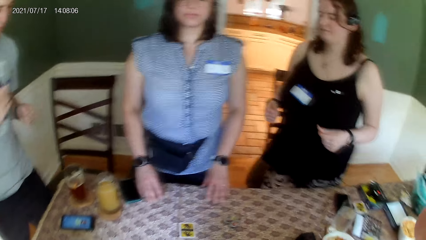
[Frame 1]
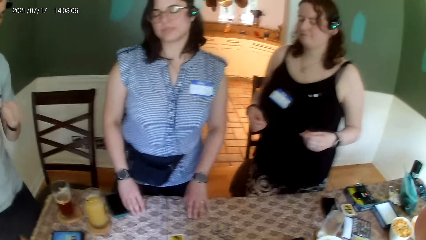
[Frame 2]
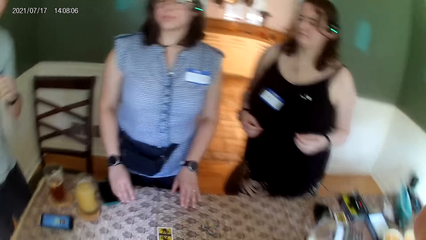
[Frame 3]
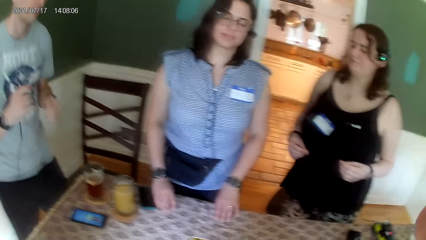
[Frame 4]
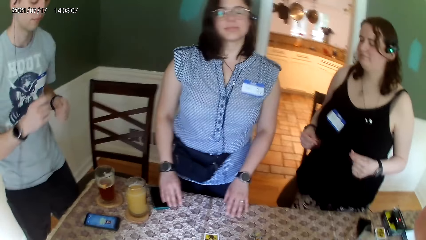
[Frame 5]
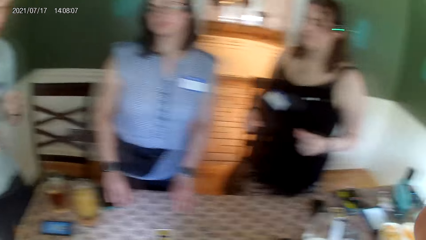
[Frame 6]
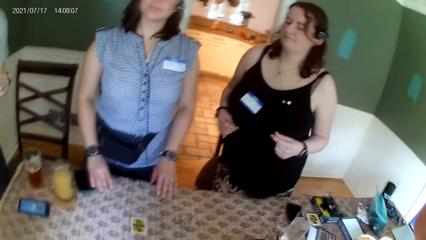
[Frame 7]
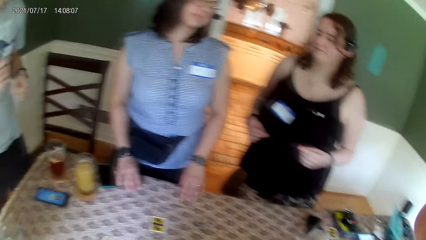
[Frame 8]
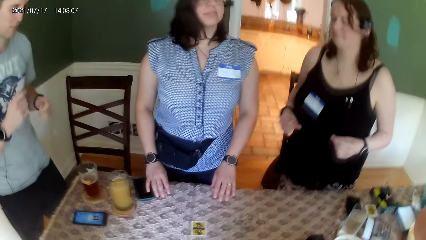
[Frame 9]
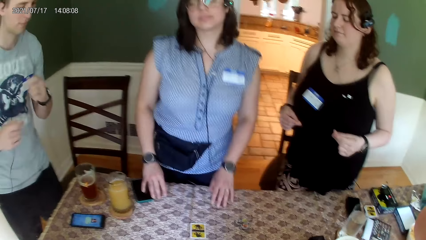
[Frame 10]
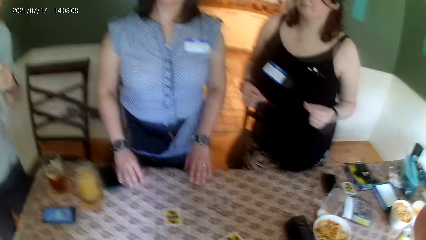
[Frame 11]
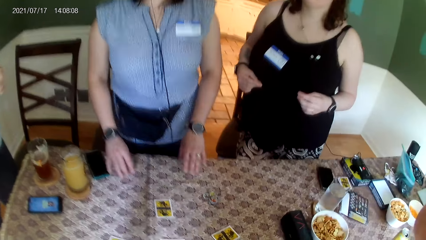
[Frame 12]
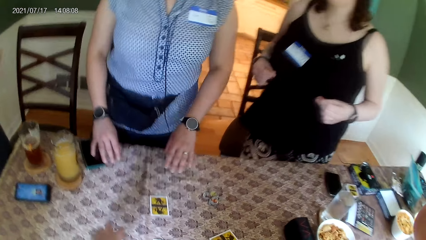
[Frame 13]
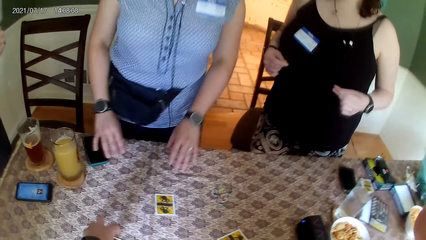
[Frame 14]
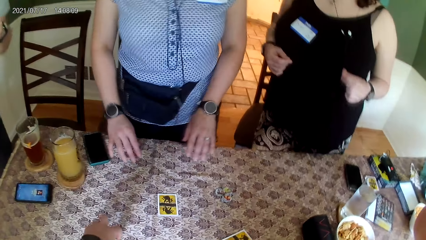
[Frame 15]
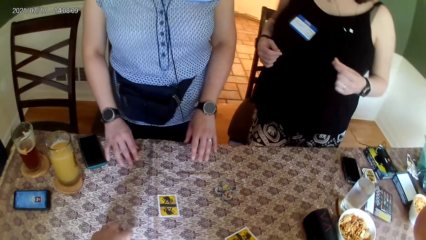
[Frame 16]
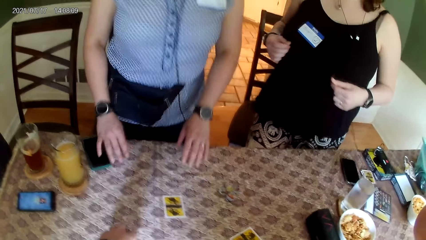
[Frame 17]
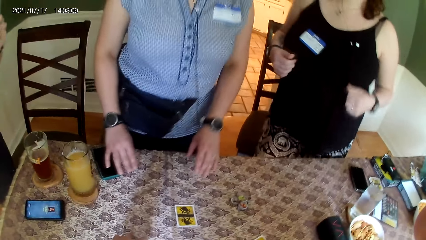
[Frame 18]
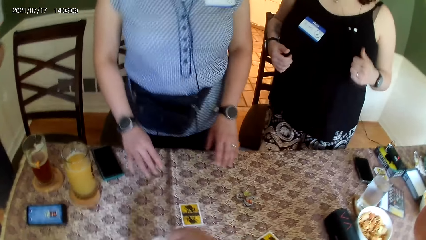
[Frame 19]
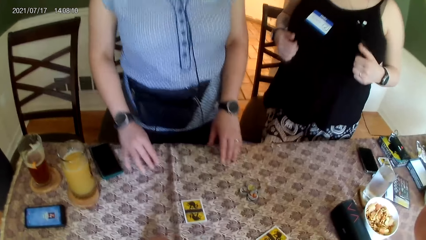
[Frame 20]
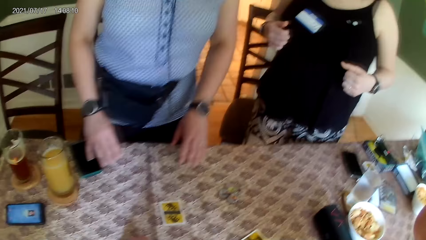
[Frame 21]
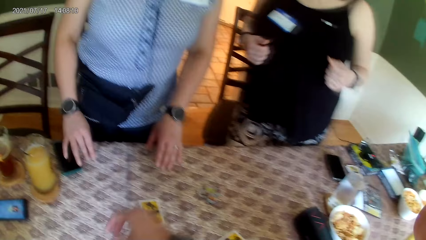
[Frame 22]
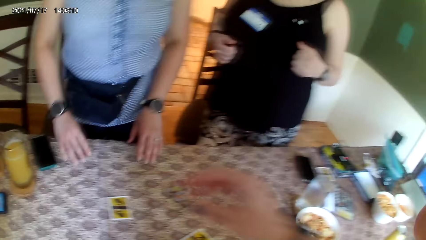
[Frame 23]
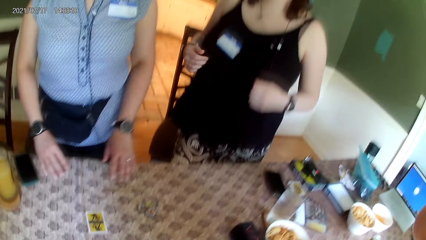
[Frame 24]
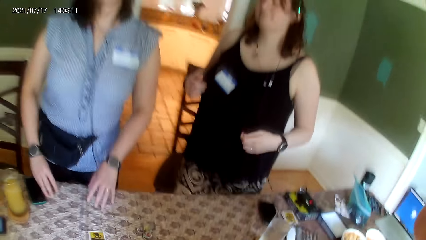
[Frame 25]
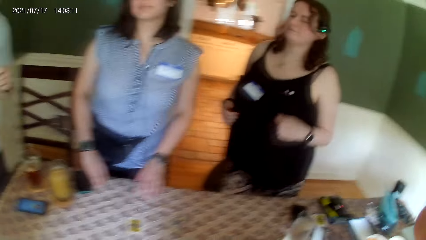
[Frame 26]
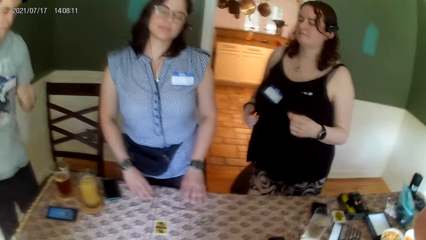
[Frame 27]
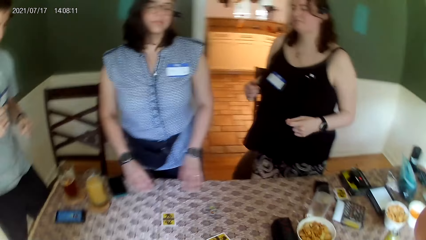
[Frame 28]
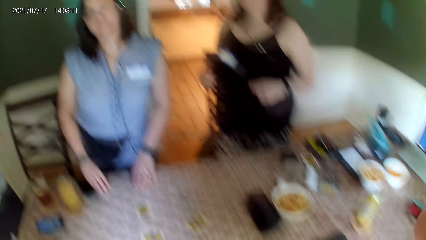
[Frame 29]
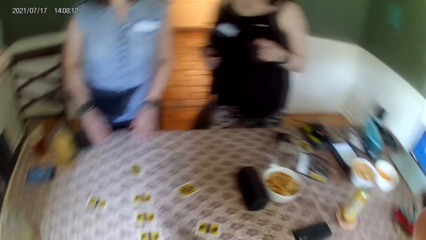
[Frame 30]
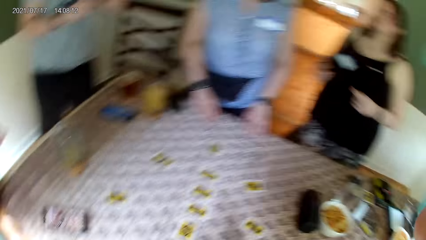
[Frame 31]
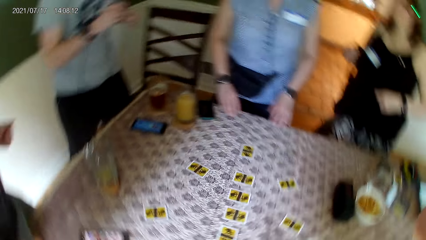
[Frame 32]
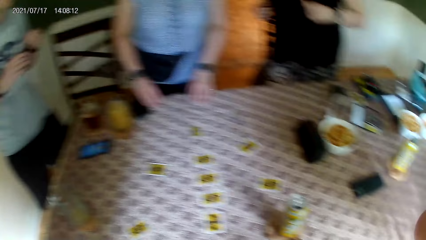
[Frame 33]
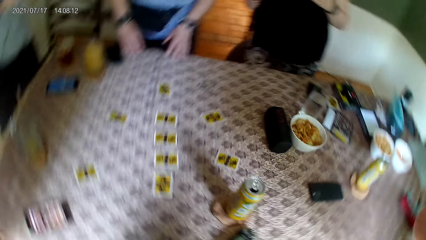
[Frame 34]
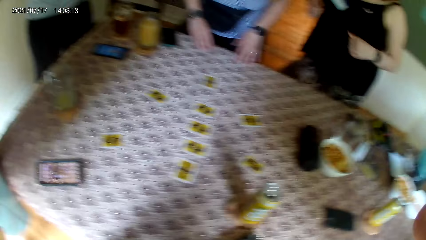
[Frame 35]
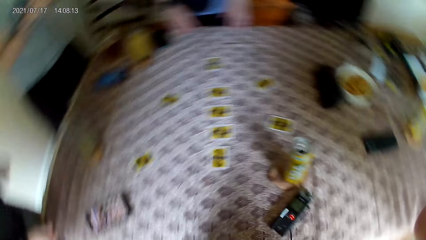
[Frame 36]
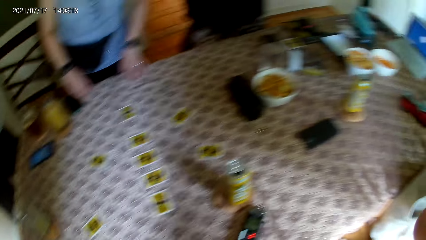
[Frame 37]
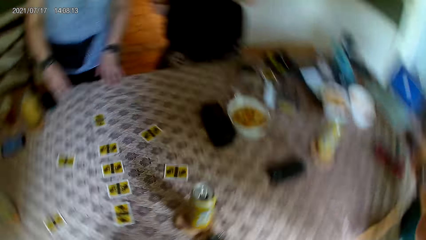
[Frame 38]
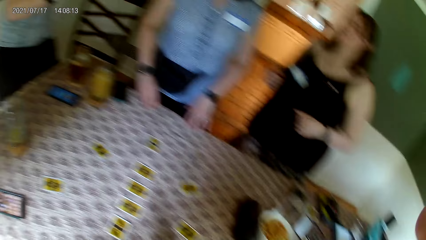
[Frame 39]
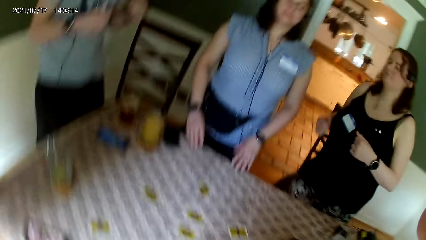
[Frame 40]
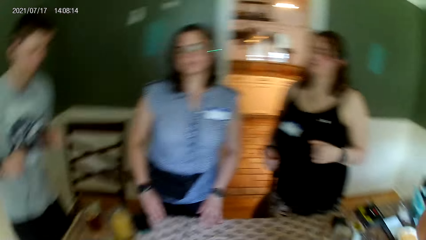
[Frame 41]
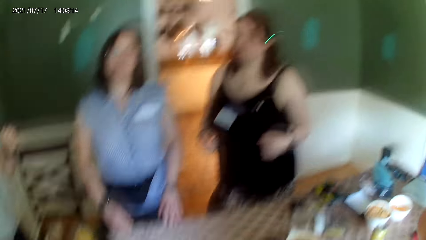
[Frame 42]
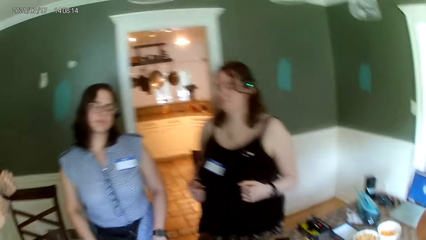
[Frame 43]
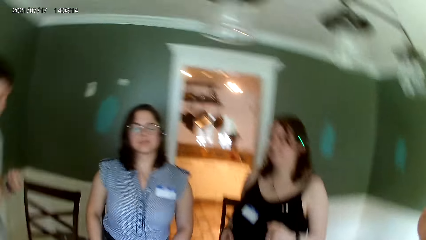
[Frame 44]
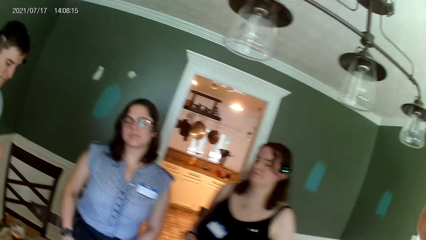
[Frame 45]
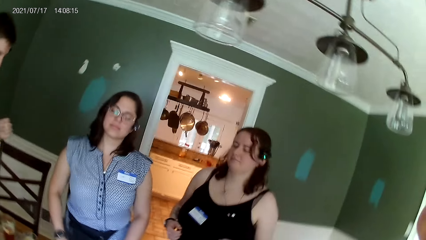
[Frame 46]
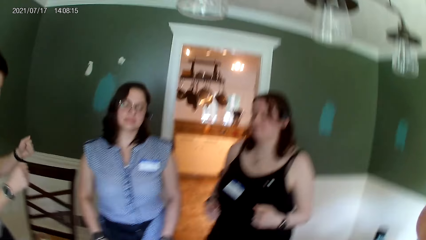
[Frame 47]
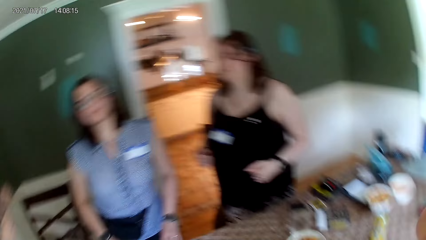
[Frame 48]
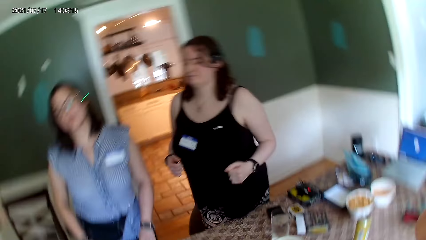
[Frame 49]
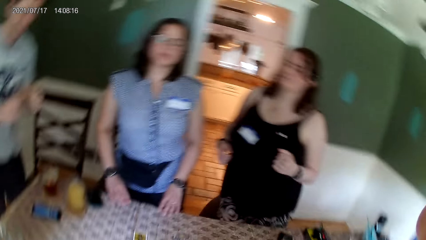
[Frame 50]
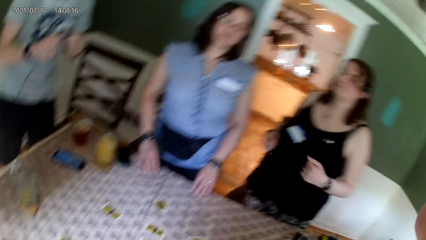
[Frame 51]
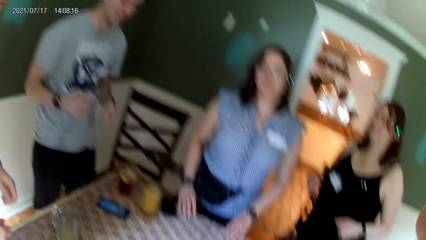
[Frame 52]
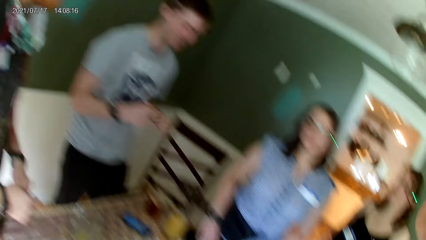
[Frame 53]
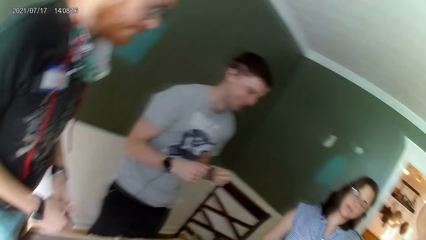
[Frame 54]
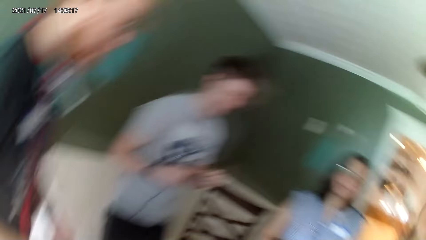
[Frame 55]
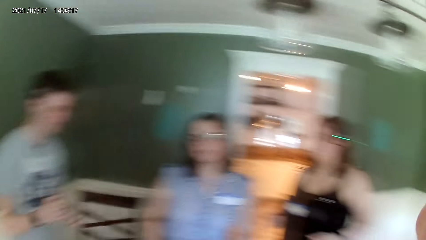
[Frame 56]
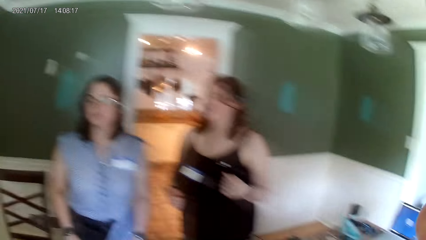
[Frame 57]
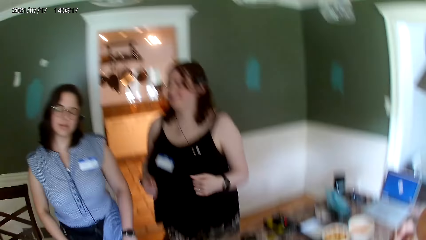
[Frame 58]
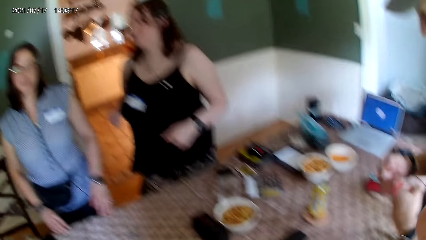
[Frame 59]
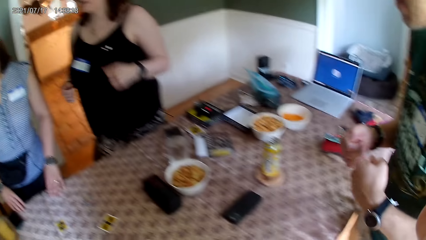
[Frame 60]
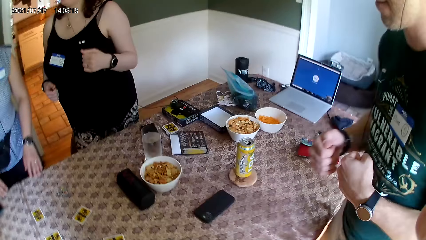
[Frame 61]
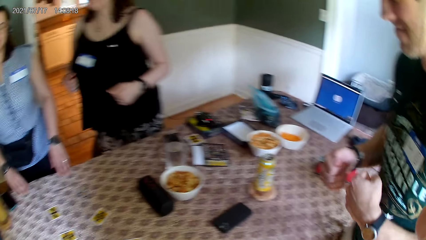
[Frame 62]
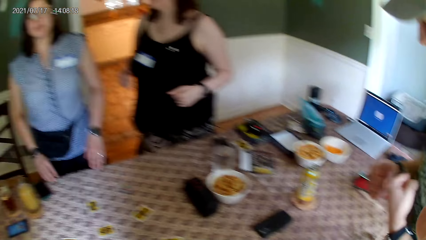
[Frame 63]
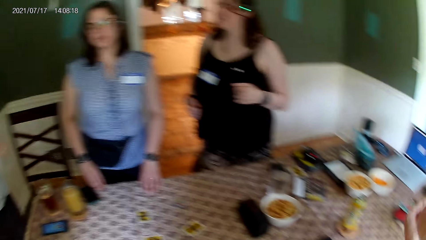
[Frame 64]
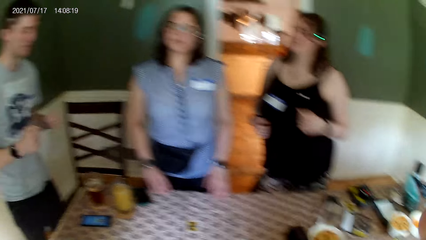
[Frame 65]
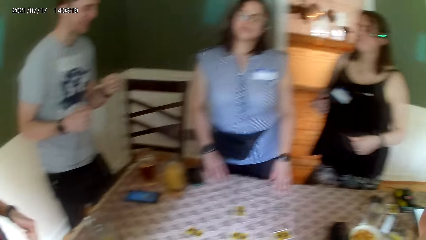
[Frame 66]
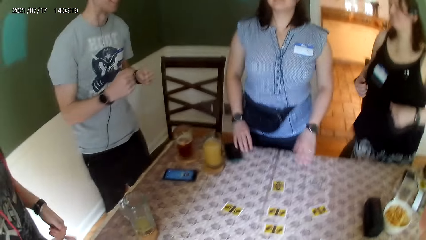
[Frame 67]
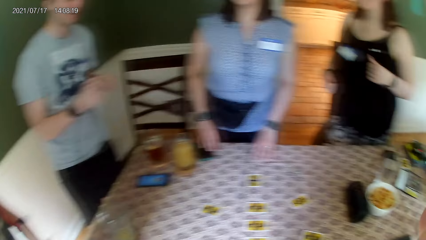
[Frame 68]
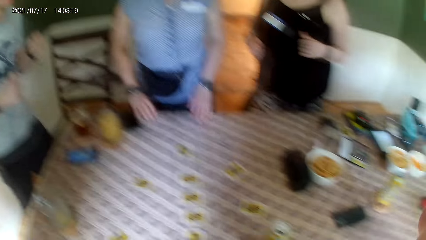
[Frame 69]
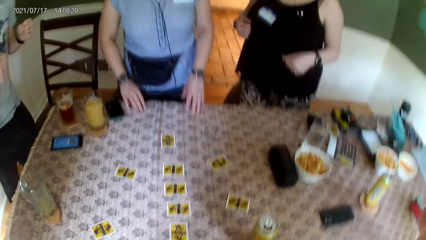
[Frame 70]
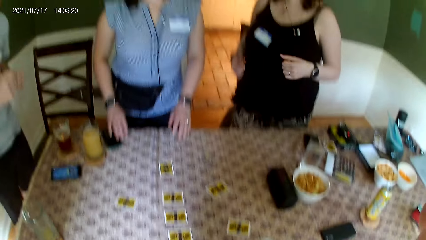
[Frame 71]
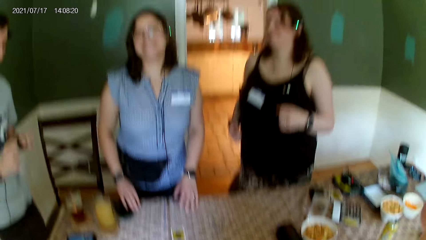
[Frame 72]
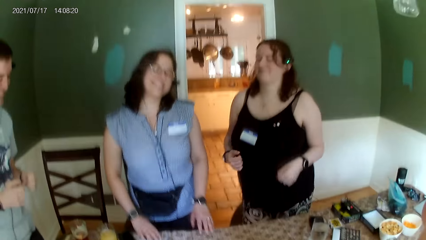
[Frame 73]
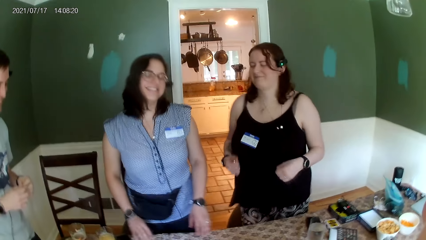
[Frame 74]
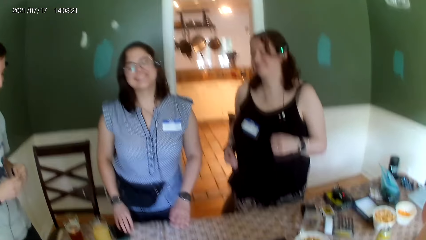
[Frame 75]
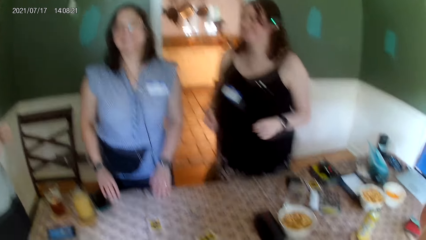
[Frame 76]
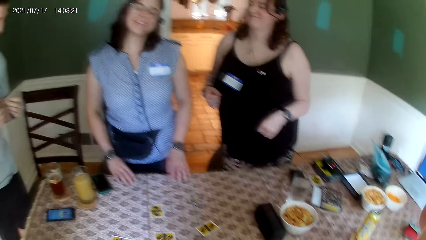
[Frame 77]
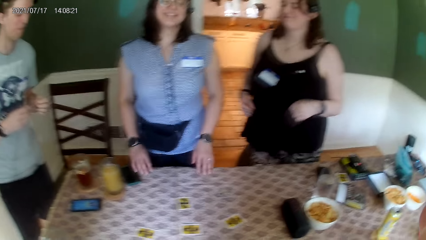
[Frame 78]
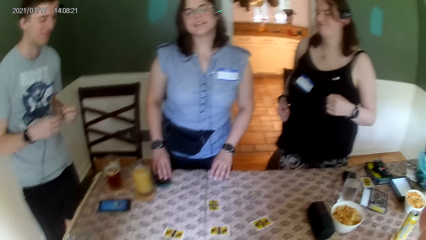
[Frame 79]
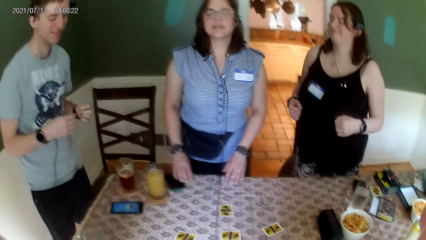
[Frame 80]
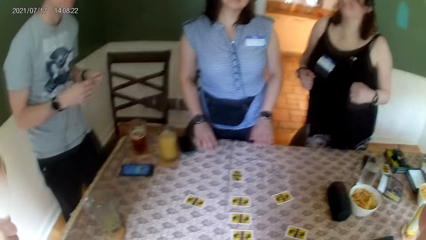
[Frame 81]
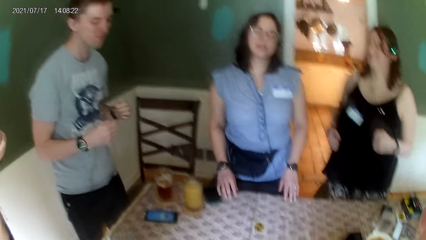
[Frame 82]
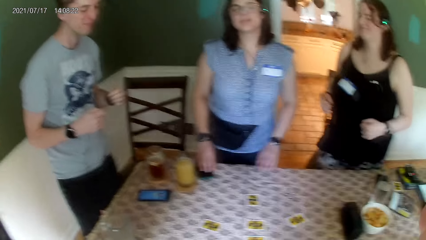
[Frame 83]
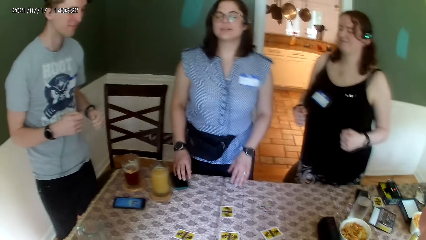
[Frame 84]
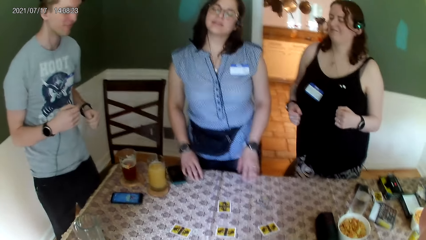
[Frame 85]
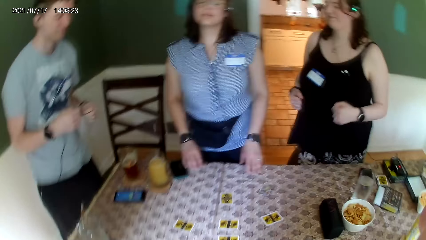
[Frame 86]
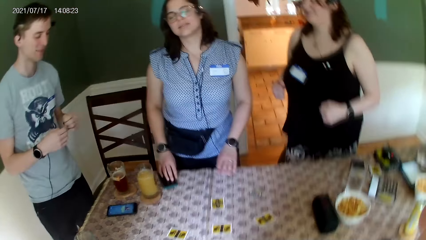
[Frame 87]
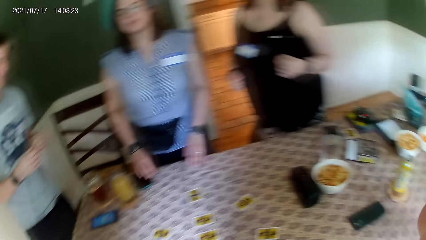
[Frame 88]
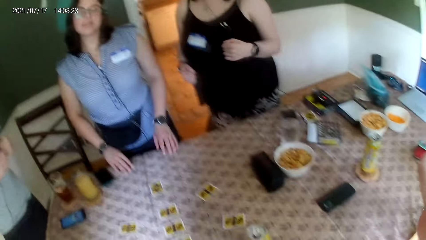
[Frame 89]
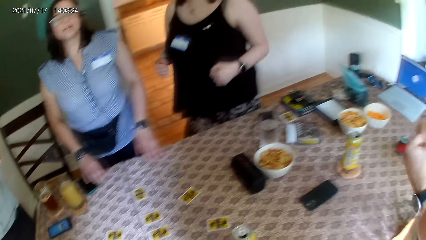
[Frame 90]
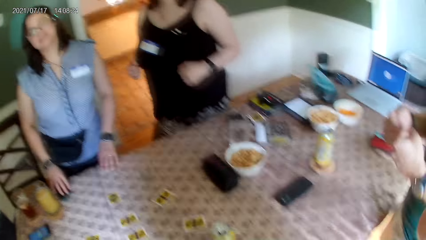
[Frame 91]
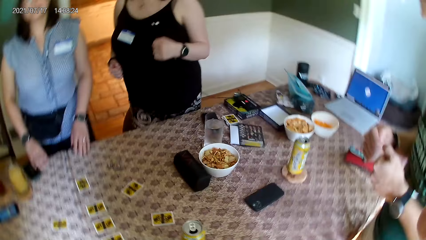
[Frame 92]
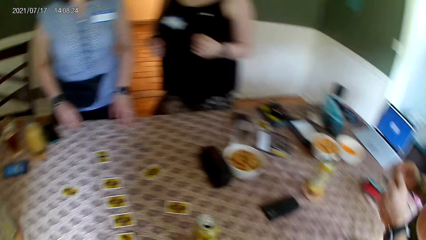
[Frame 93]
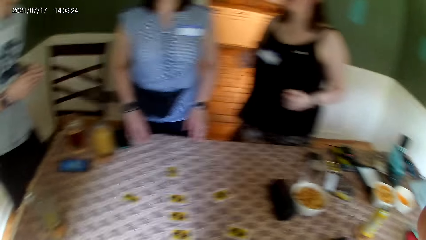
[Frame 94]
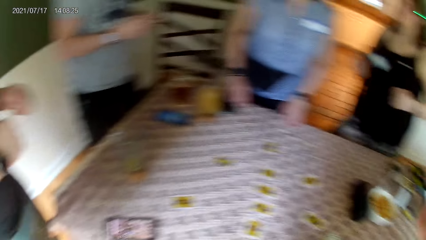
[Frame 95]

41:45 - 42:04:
The camera wearer adjusts a card on the table with her left hand. A woman interacts with the group of people at the table. The camera wearer converses.
